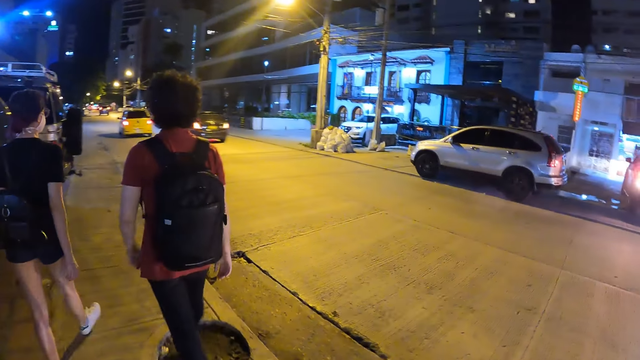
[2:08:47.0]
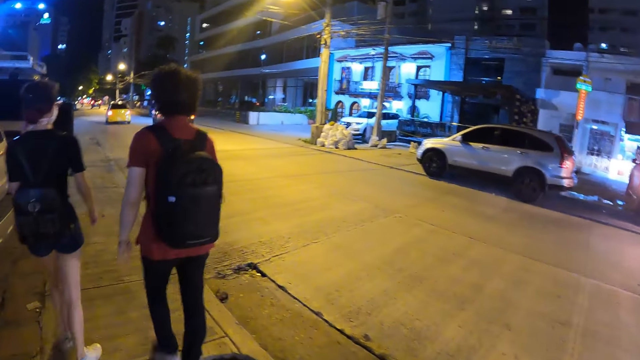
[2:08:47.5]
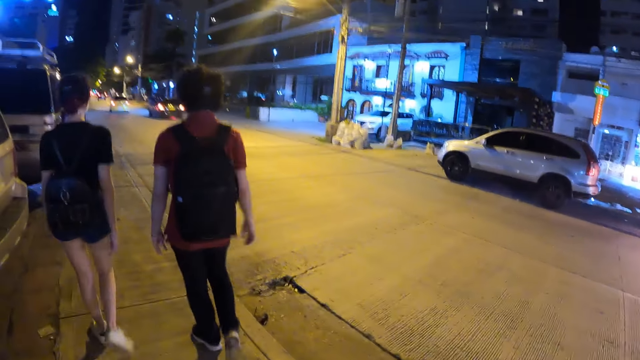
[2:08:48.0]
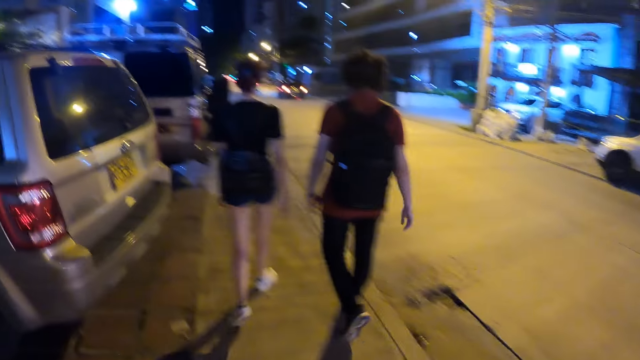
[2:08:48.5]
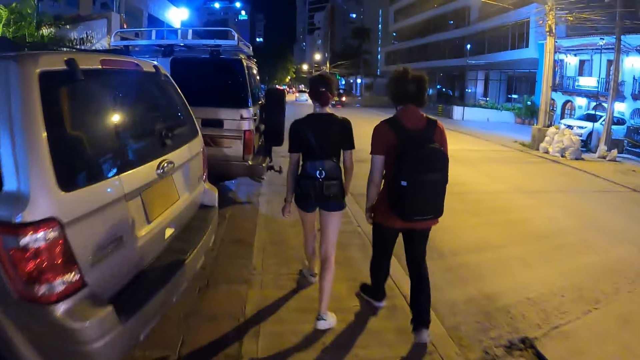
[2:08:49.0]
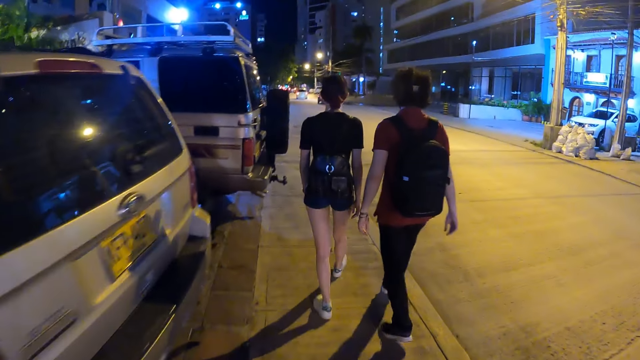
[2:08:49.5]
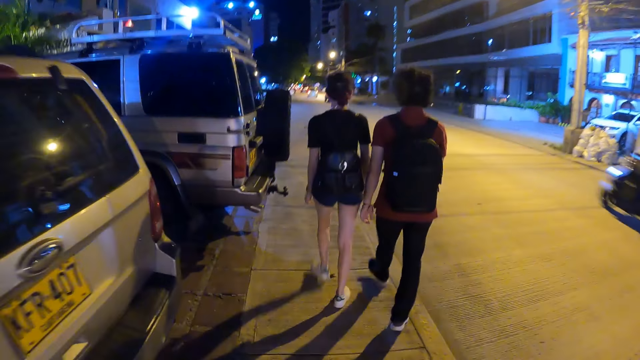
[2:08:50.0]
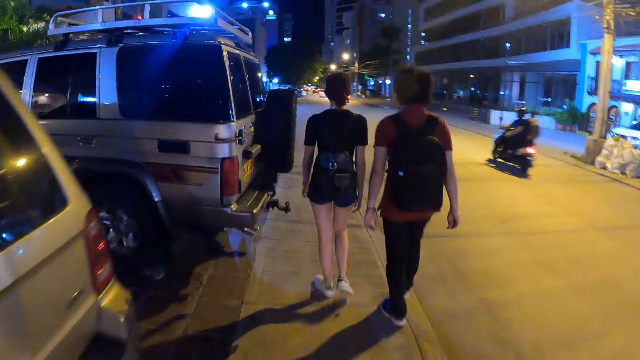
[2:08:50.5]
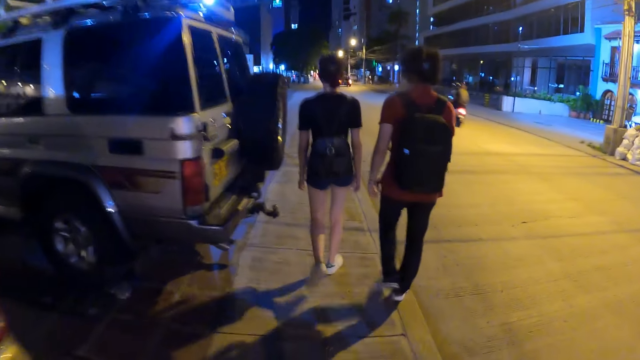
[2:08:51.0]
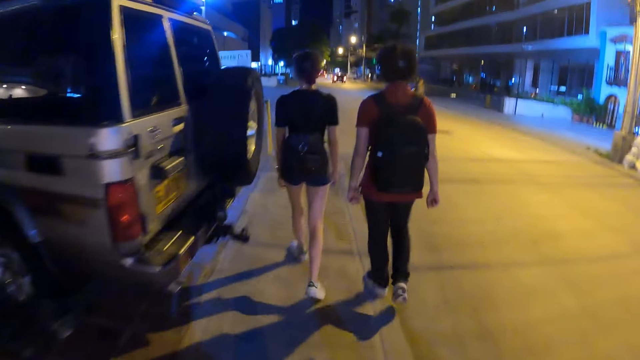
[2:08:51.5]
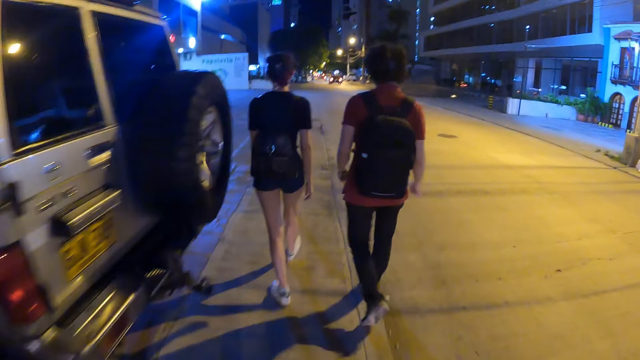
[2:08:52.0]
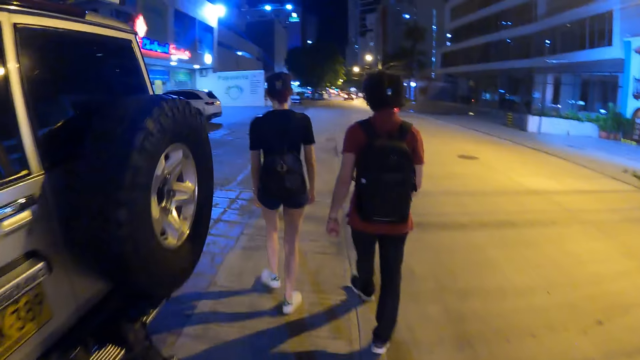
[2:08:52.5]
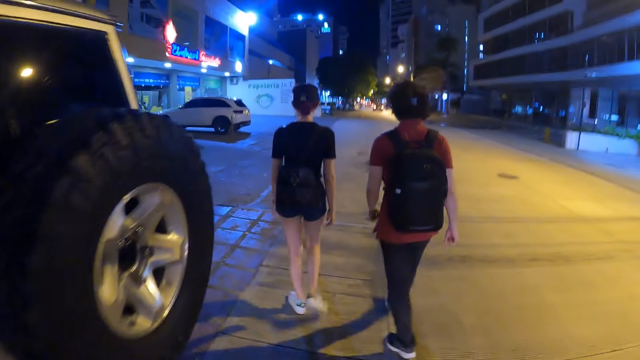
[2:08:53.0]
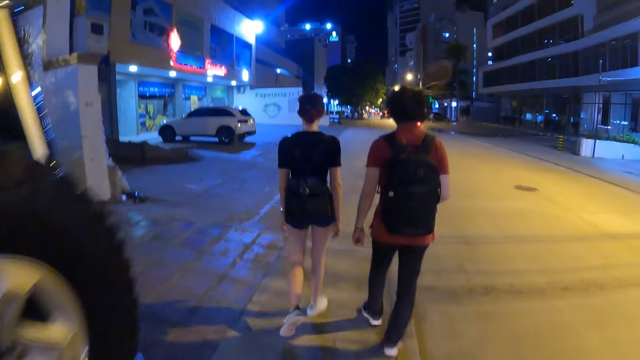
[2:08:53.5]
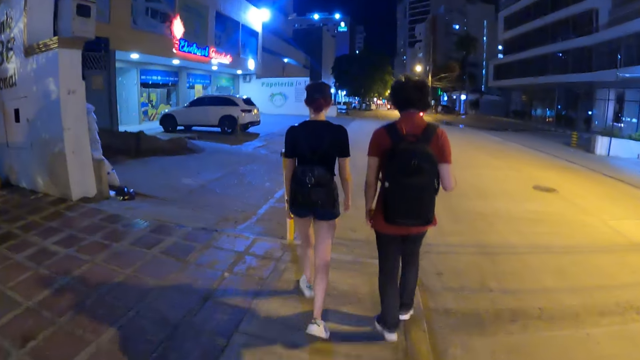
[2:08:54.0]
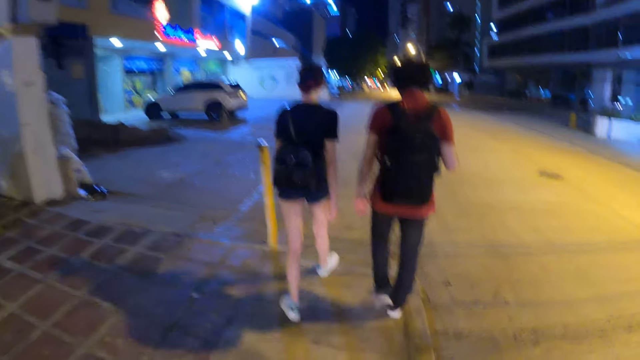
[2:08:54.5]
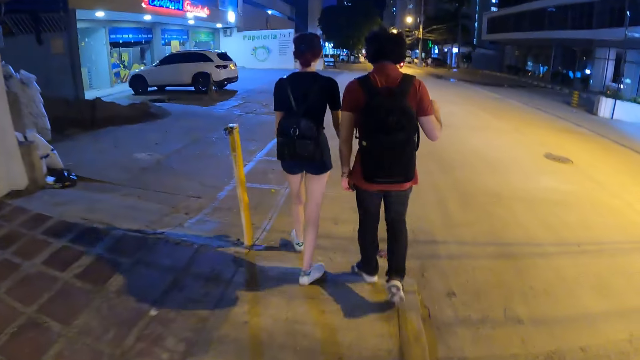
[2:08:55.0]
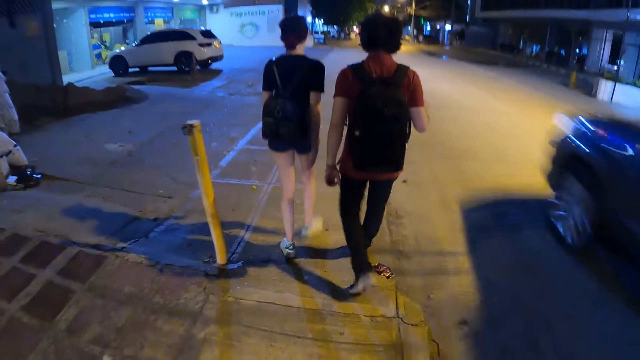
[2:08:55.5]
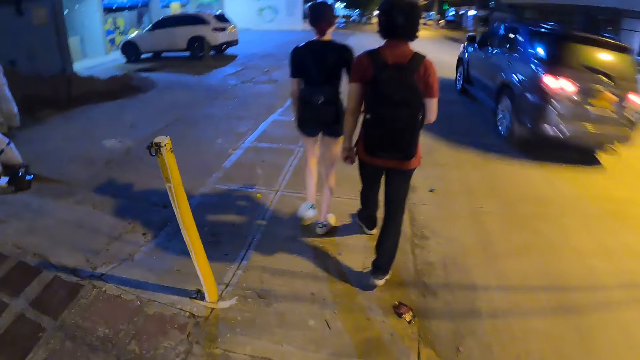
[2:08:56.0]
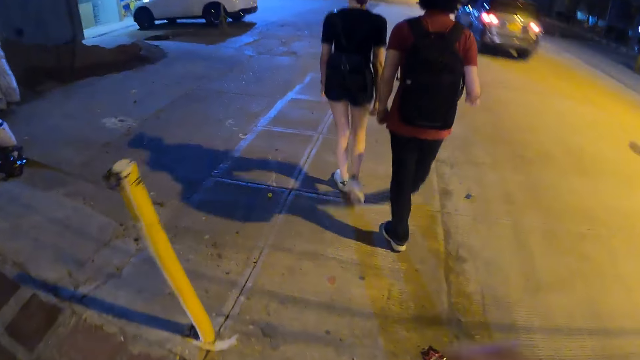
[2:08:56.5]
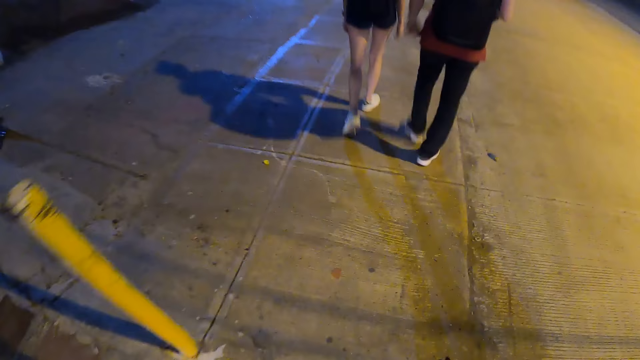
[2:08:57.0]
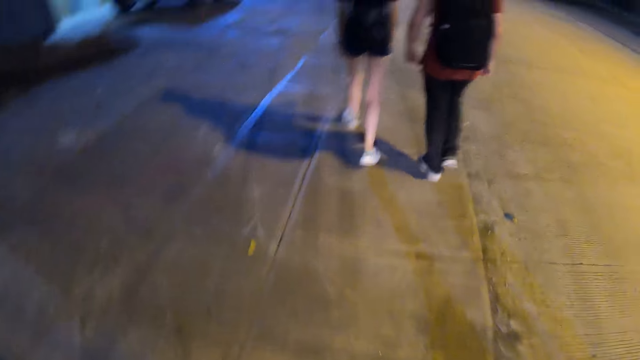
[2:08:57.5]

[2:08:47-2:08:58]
The man touches a bag strap on his back with his right hand. A black car drives past the camera wearer.

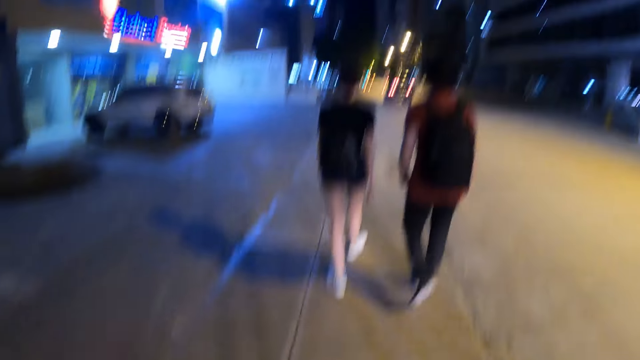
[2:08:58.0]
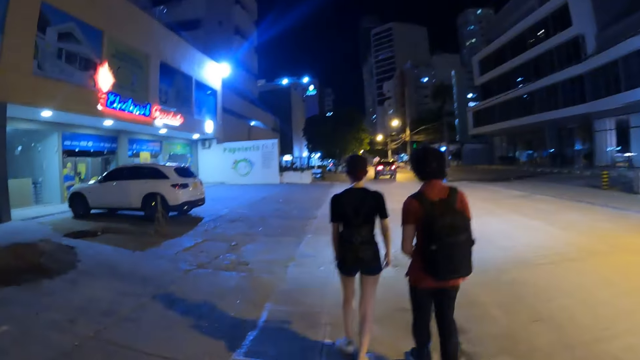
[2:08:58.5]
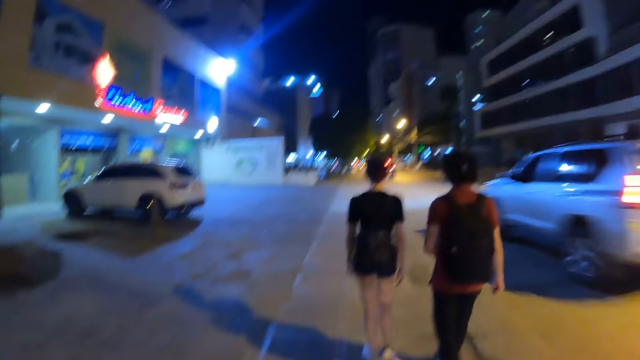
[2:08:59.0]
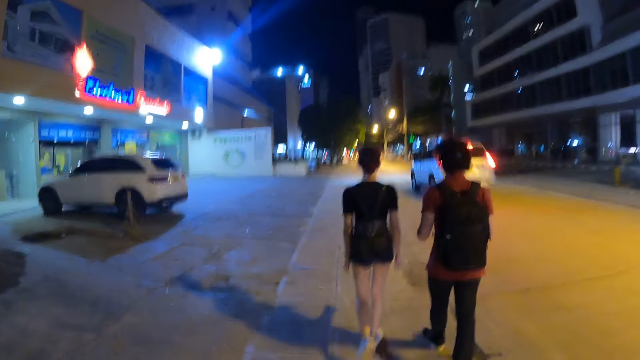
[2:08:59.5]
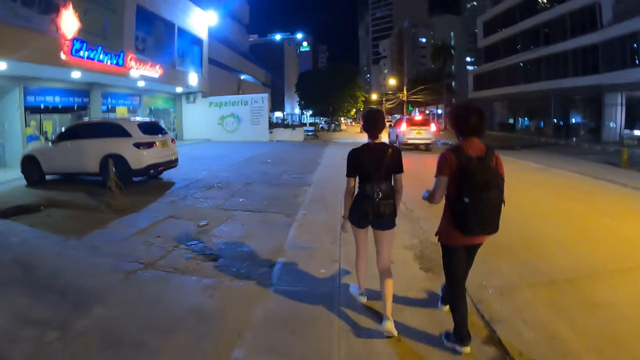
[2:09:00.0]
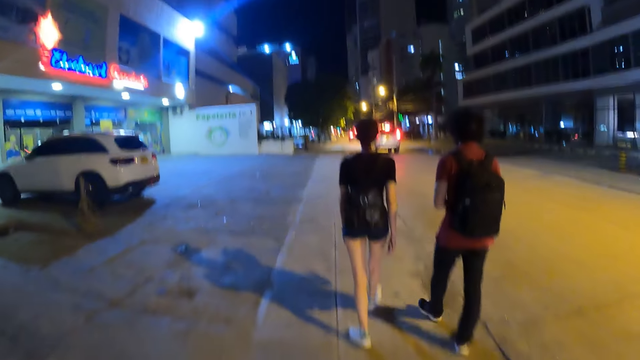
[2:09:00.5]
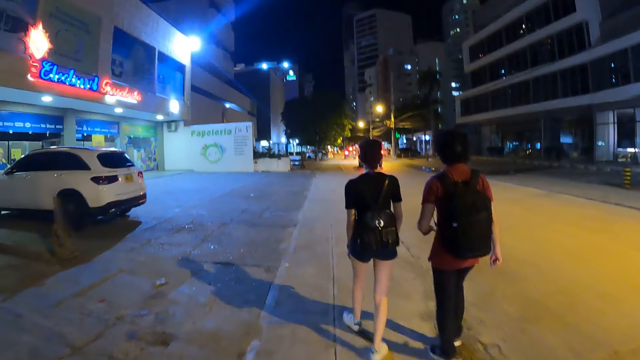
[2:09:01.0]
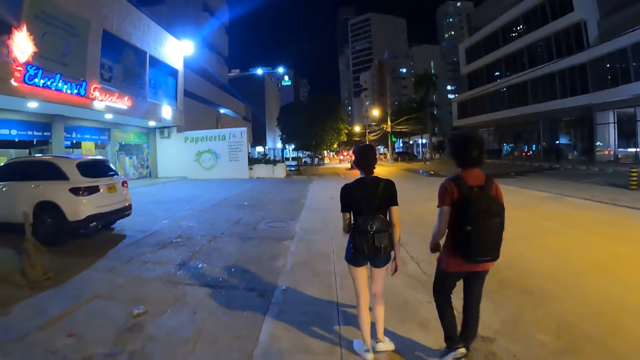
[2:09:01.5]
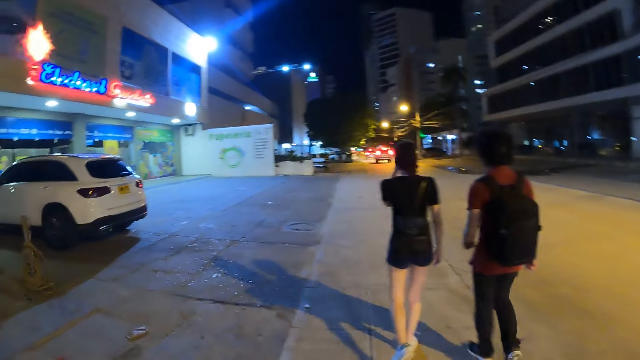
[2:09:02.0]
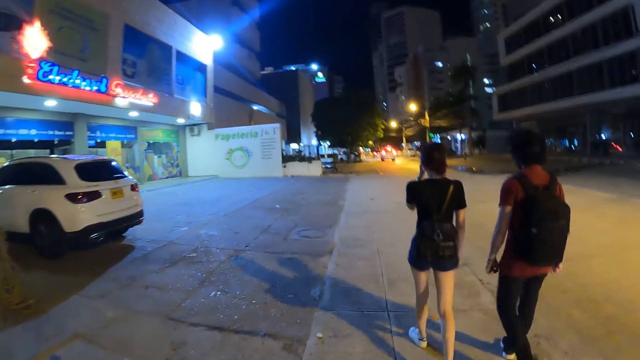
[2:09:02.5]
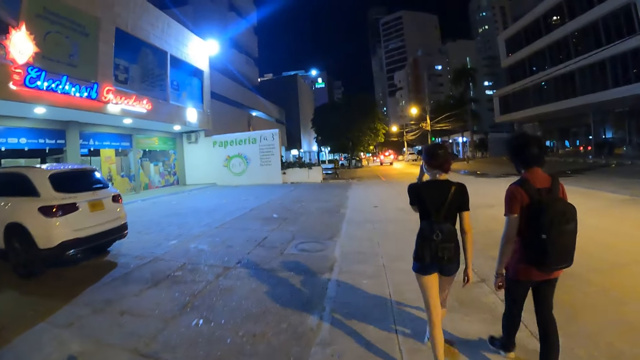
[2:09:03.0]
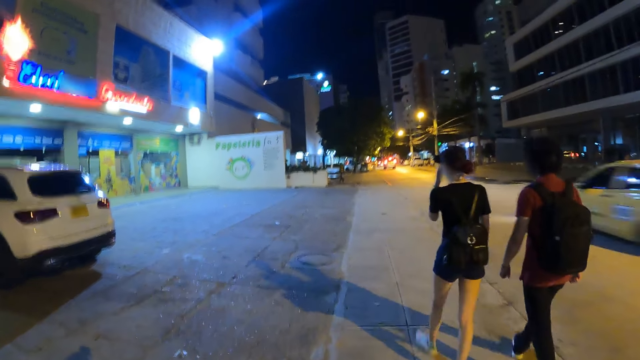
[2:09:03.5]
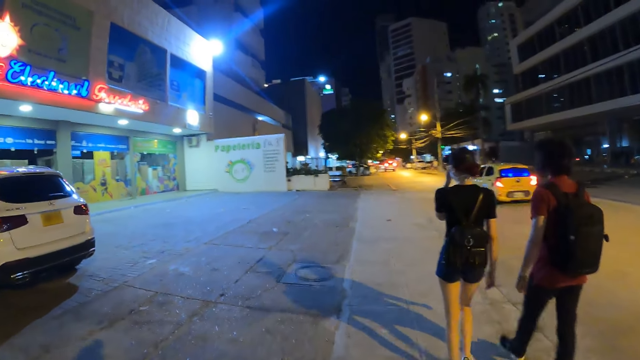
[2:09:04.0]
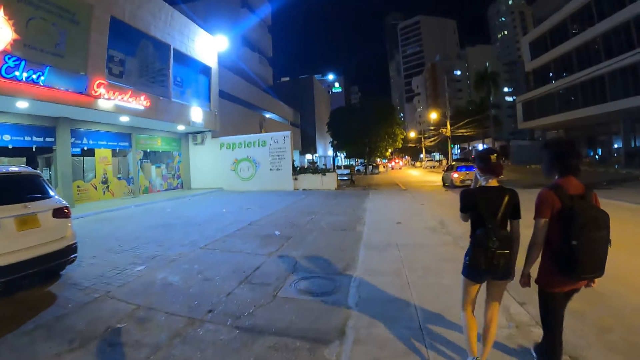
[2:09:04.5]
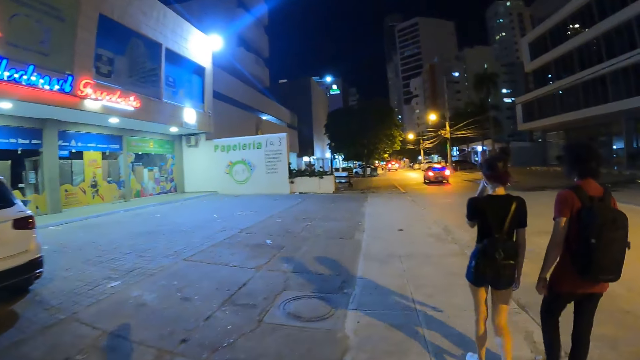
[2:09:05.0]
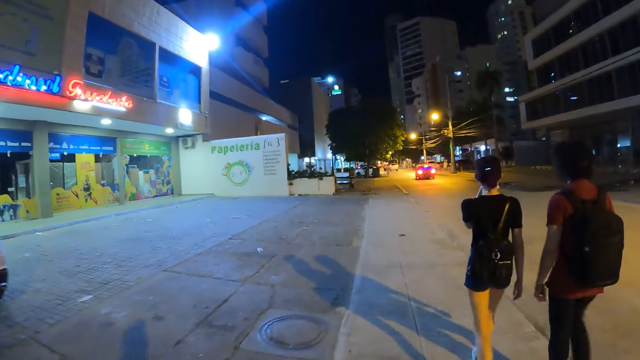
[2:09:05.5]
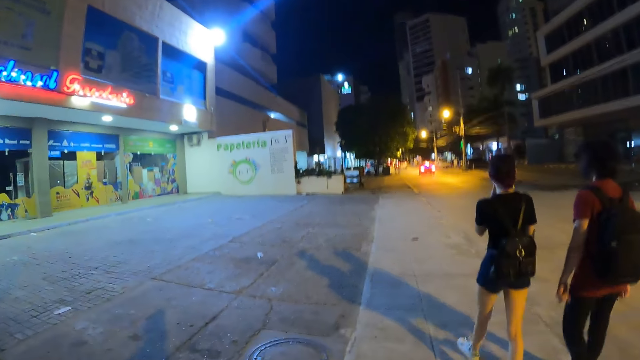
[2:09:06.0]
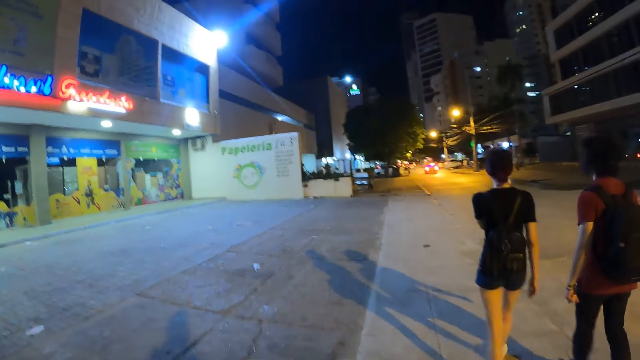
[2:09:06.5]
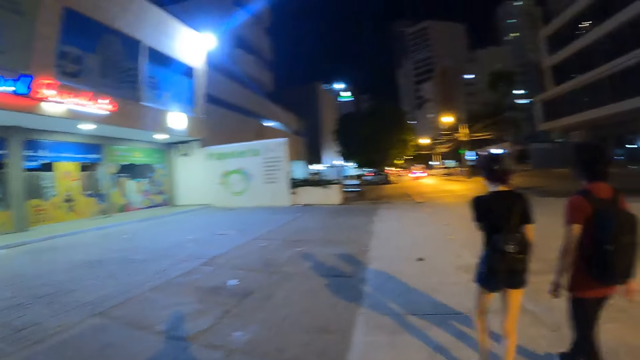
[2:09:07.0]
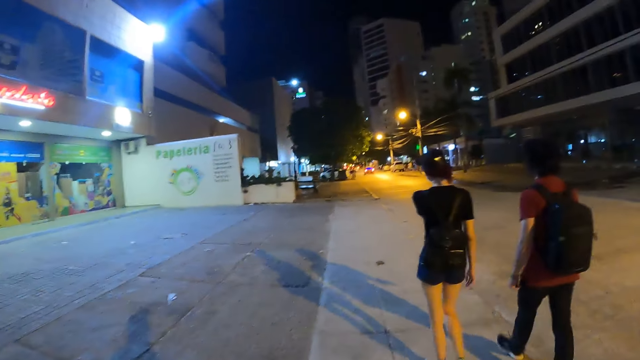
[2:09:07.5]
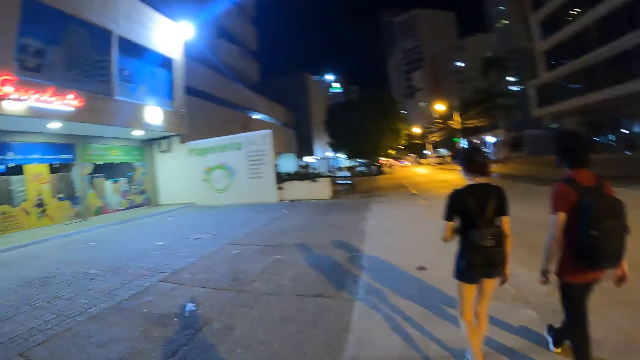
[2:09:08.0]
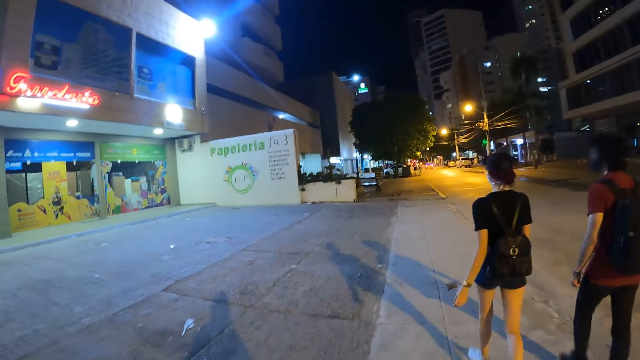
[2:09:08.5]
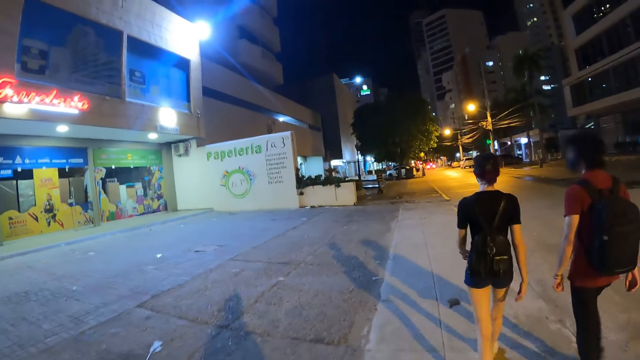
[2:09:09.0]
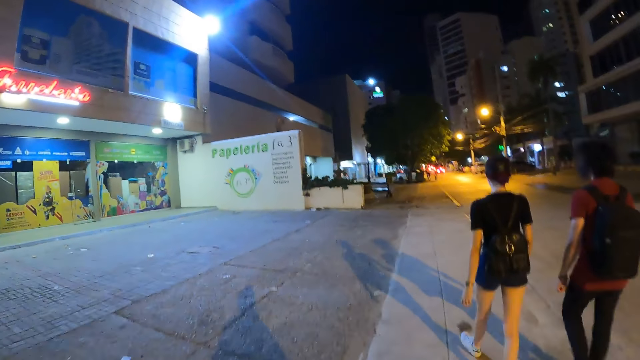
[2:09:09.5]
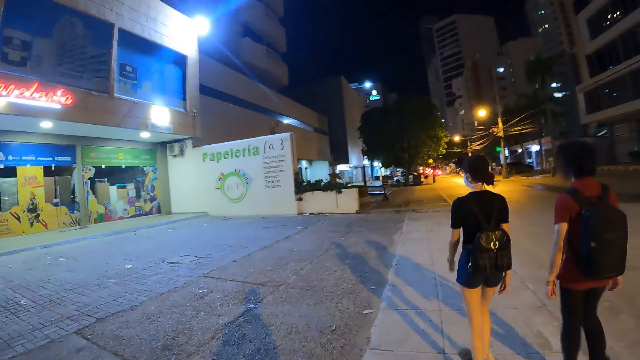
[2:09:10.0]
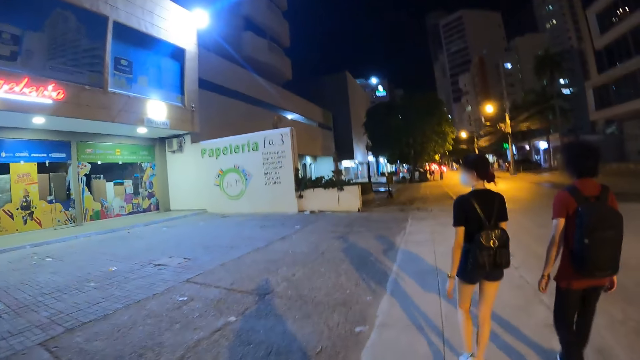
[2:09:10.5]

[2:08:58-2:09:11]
A silver car drives past the camera wearer. The woman touches her nose with her left hand. A yellow car drives past the camera wearer.
